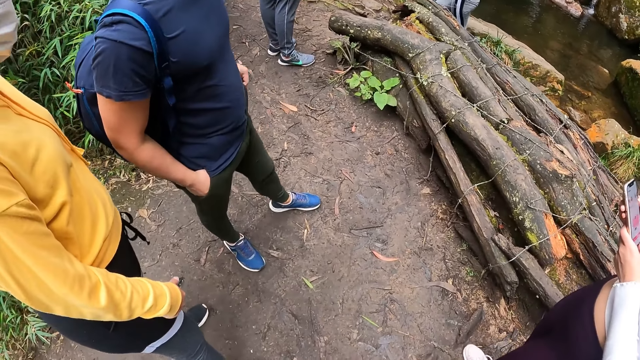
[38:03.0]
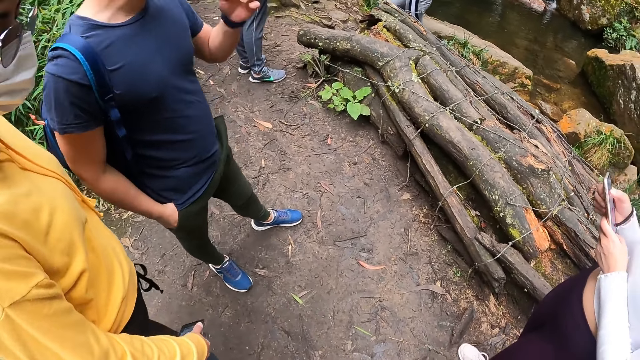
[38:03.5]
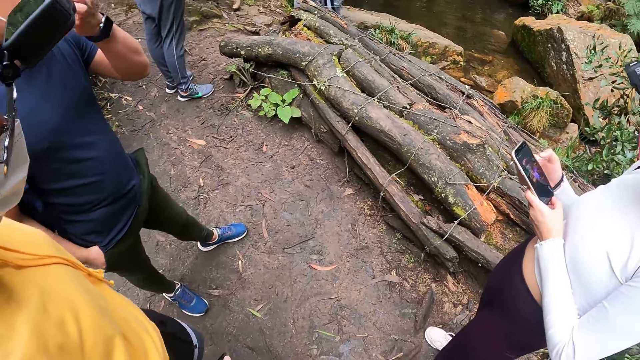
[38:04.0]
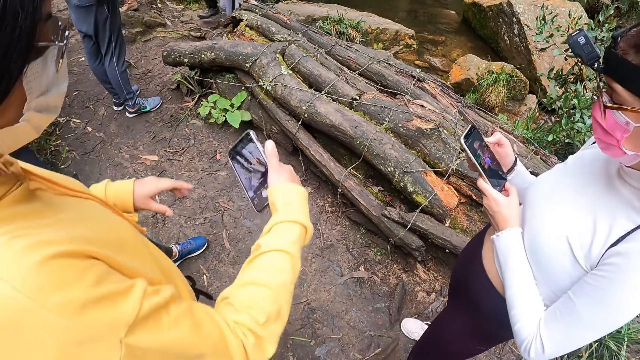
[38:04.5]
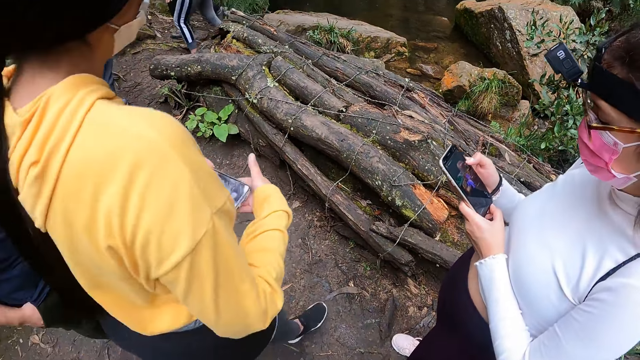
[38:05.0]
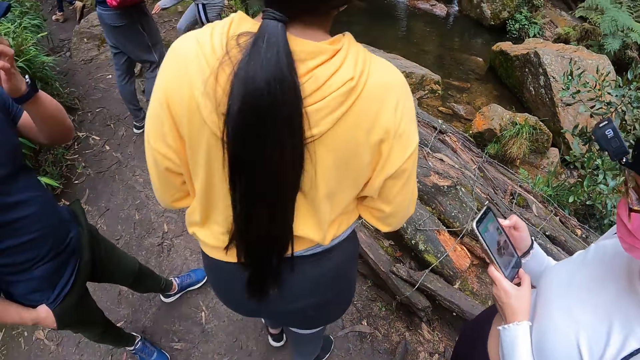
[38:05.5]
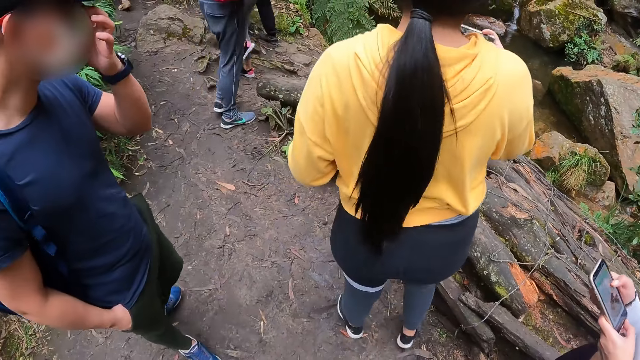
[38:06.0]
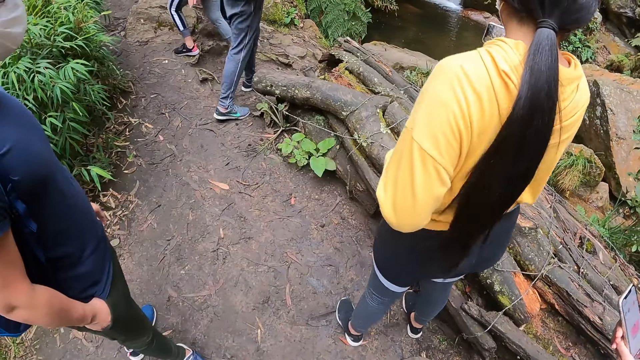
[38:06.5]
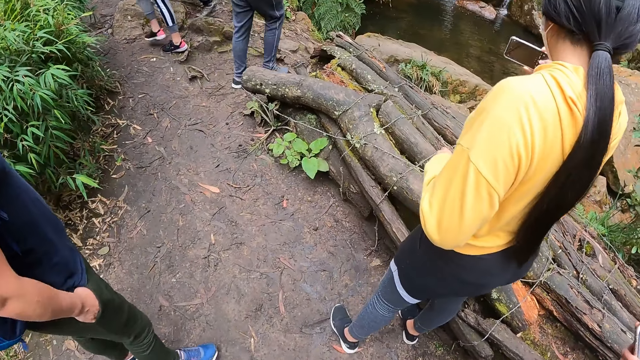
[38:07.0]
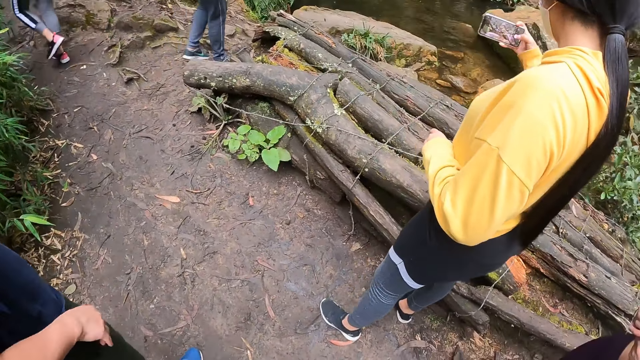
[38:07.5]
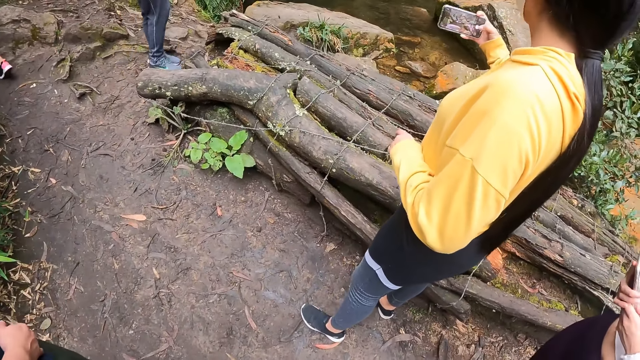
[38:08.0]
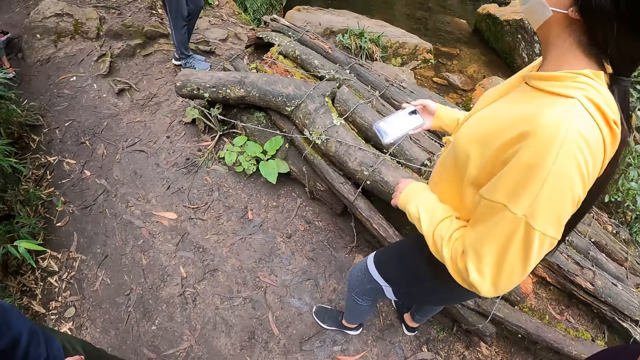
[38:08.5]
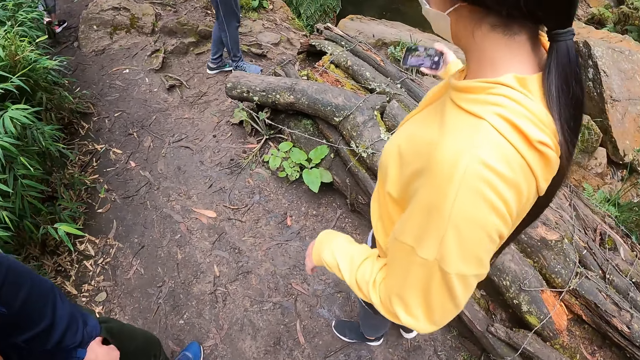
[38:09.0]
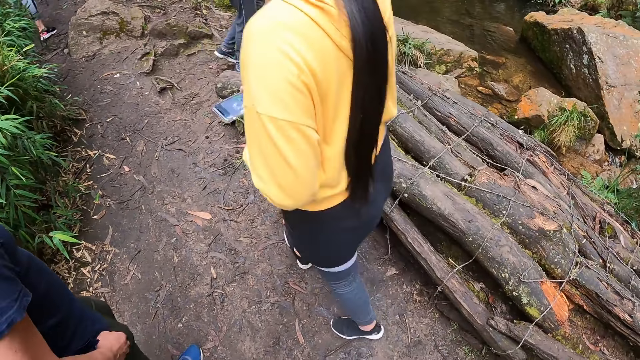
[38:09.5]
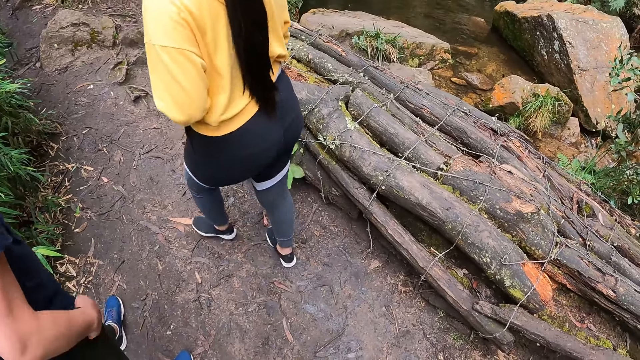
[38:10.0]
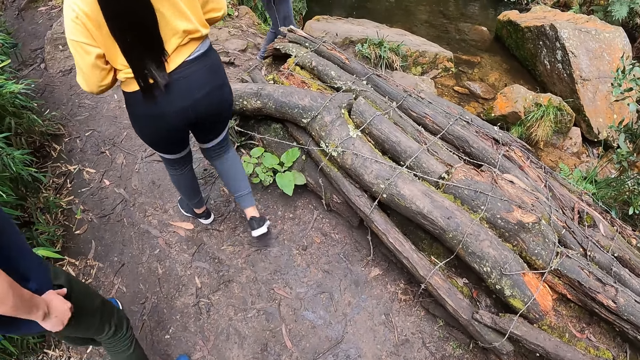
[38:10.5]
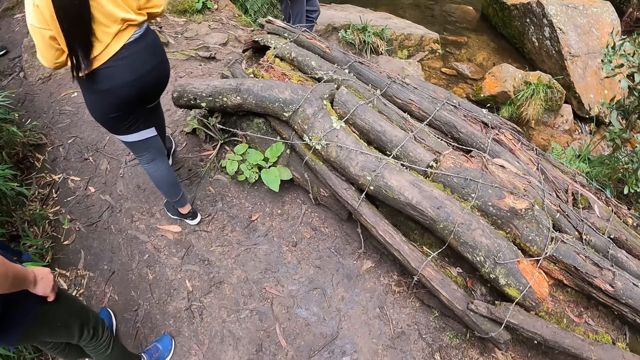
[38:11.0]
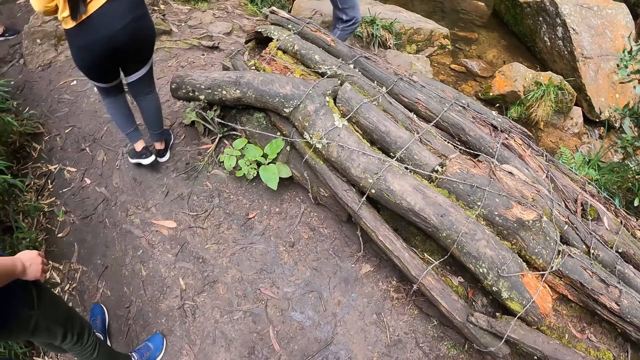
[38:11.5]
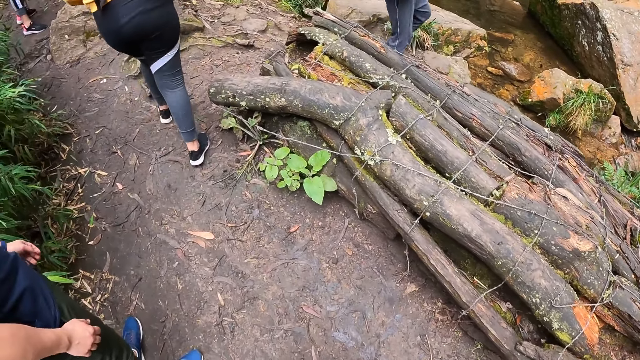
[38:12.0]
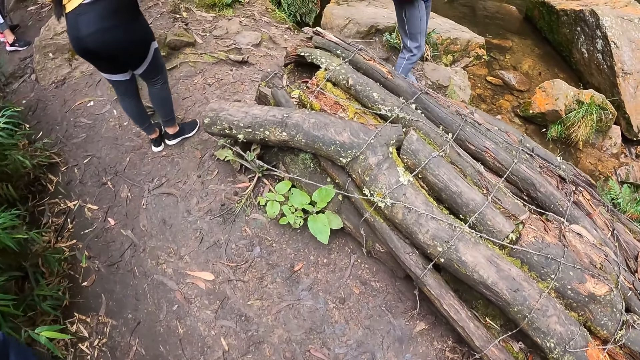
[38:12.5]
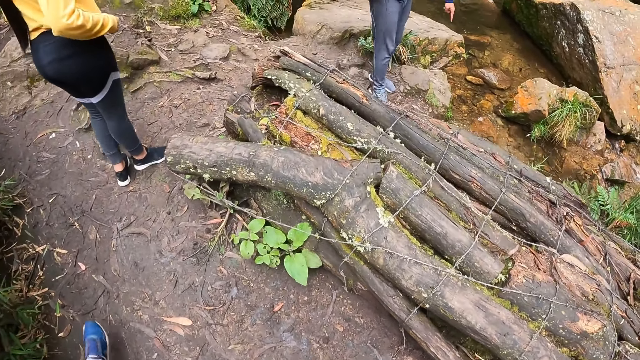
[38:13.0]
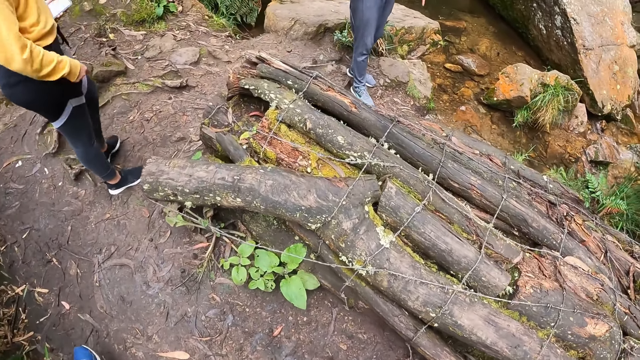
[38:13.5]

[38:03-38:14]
A woman walks towards some logs of wood with the phone in her right hand. The woman holds the phone with both hands. The woman snaps the logs of wood with the phone in her right hand. The woman uses the phone.

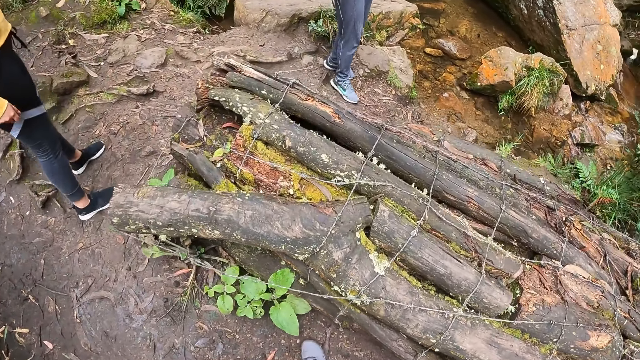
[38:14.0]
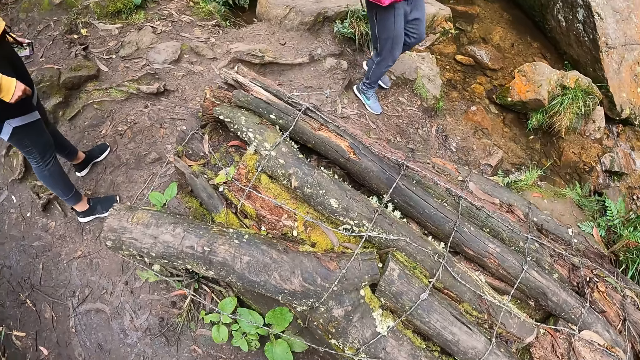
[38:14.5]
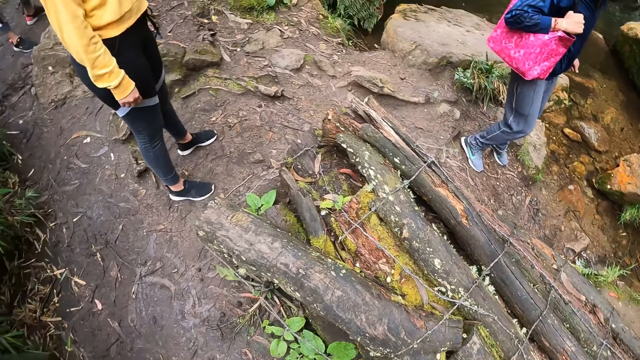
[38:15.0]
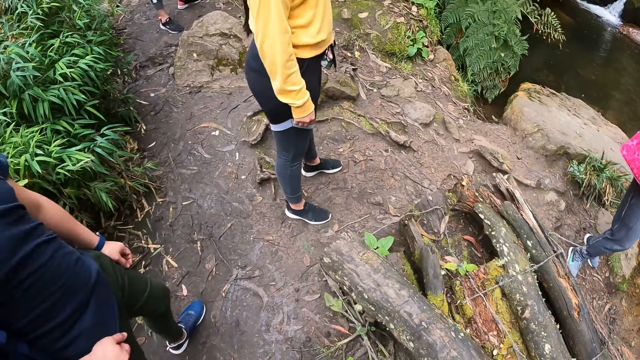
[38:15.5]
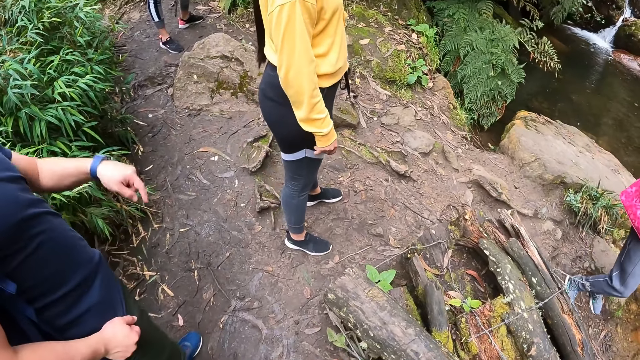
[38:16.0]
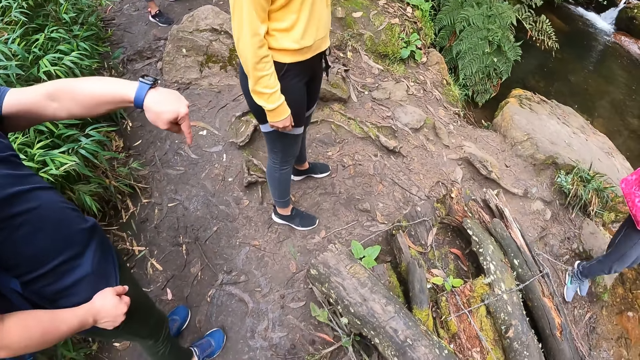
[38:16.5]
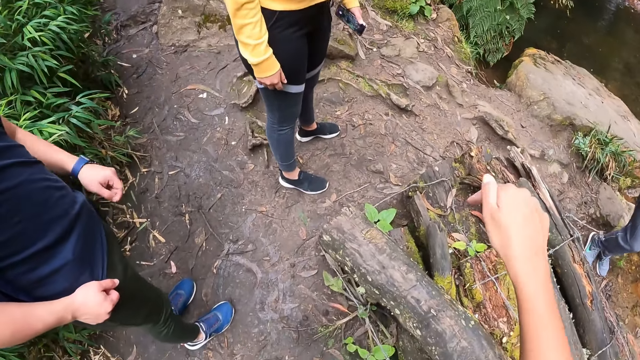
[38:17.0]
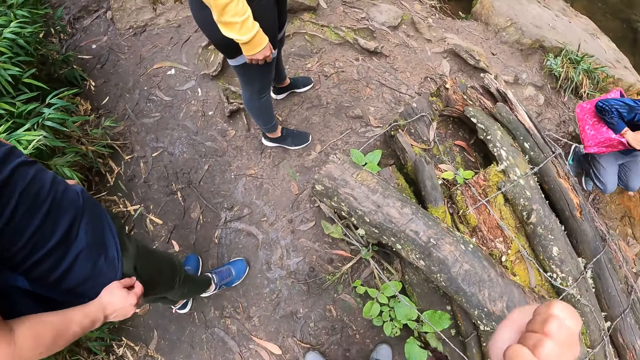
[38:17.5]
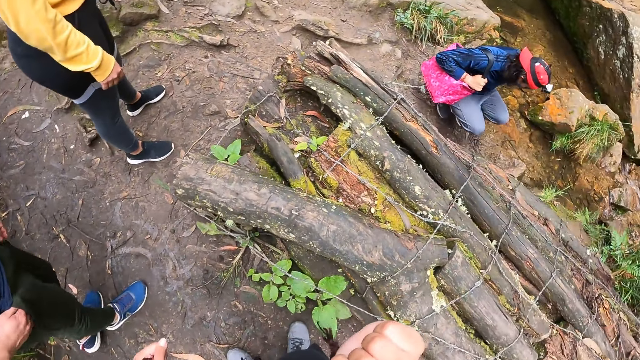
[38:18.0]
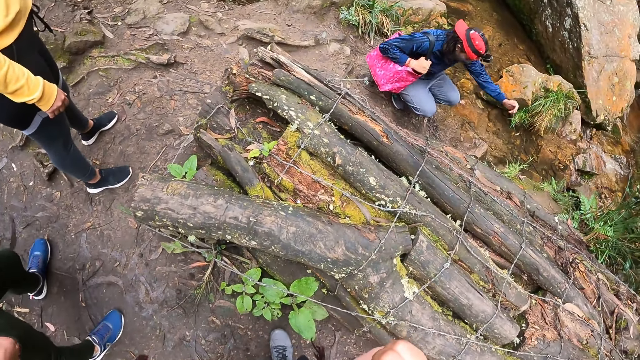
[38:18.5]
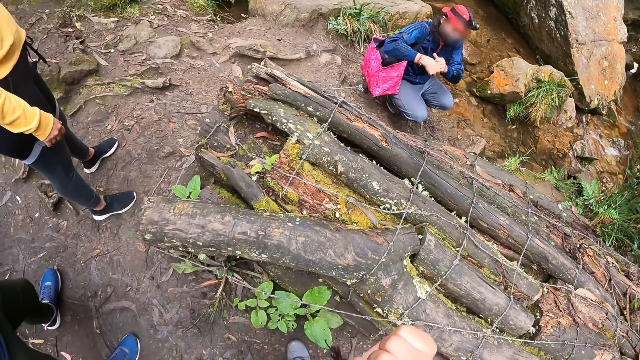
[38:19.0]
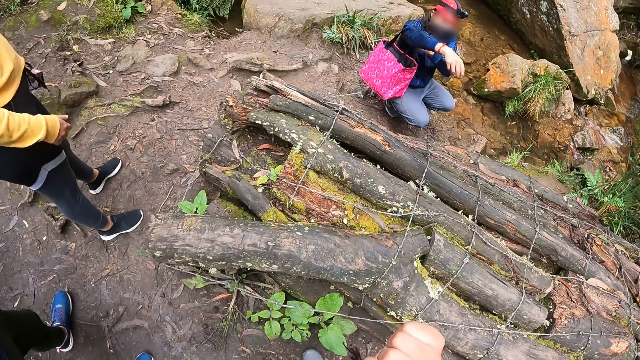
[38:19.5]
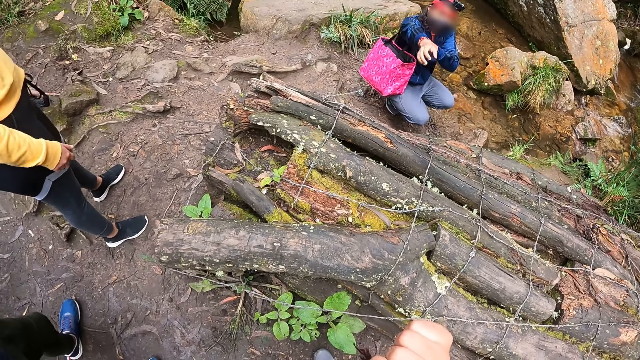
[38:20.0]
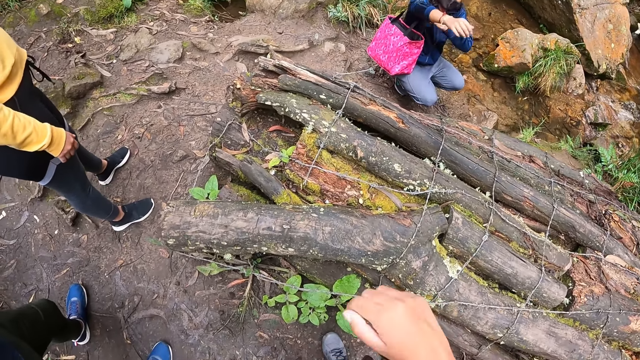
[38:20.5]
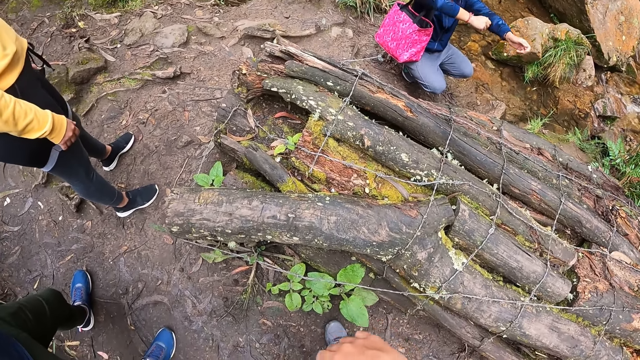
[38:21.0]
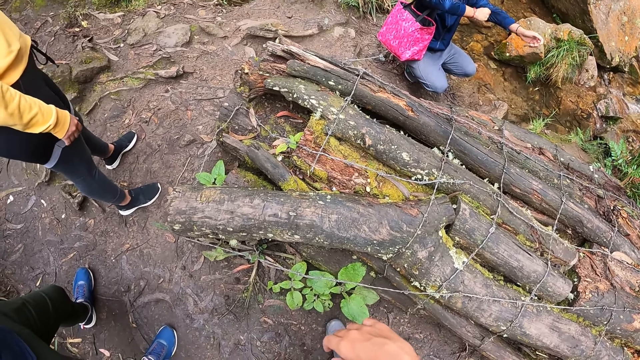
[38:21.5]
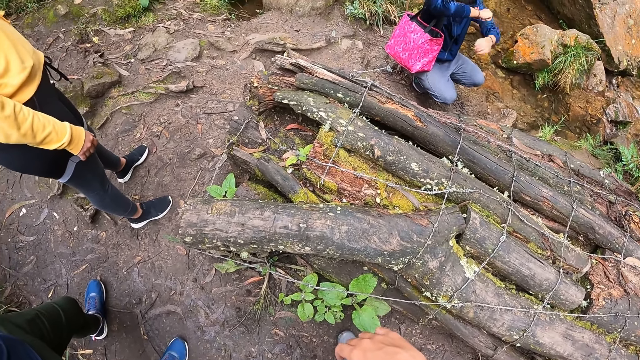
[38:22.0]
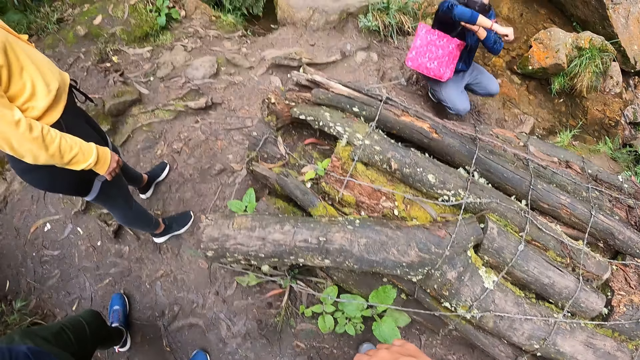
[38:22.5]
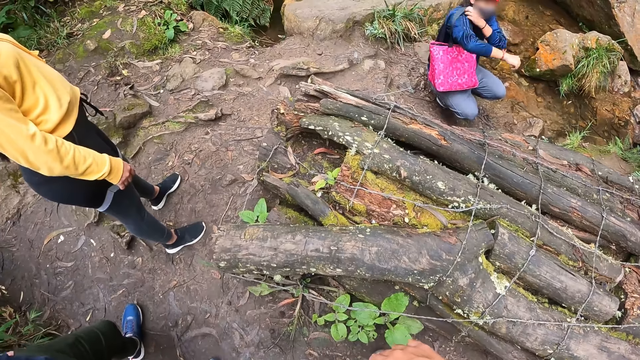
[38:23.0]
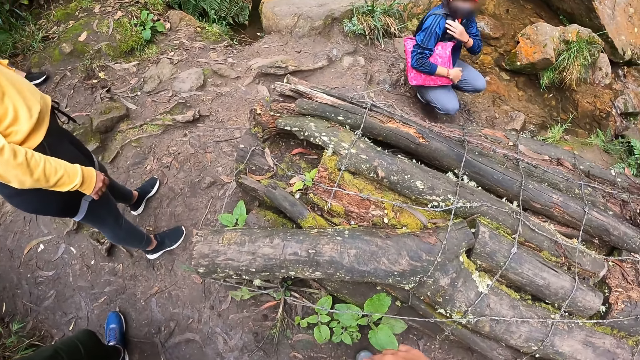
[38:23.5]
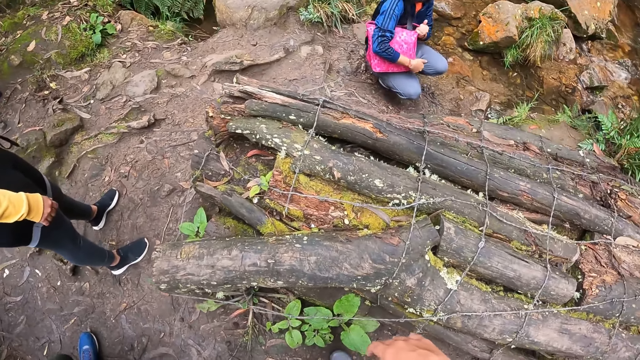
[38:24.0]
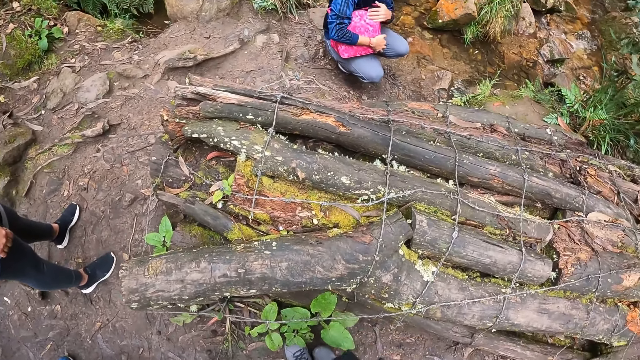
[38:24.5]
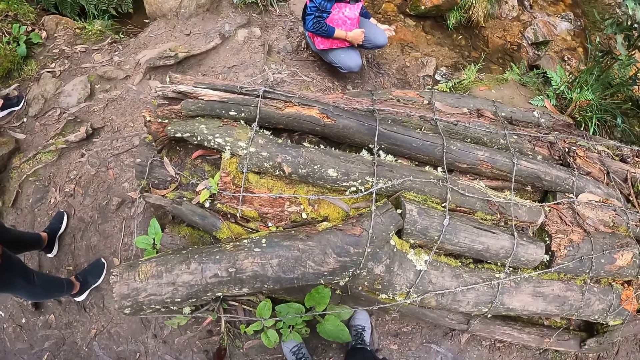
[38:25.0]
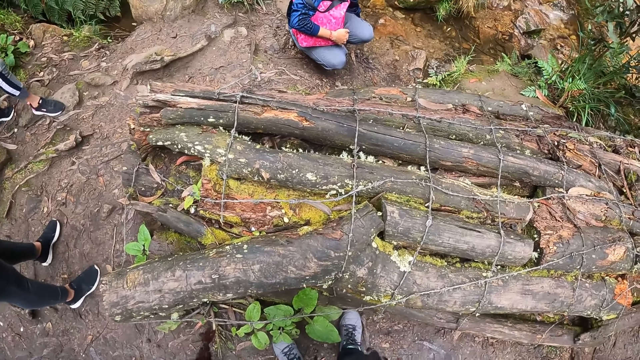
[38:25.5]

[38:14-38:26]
The camera wearer looks on. A man points to the logs of wood with his left hand. The camera wearer points to the logs of wood with her right hand. A woman sits on the ground. The woman pulls a shirt sleeve with her left hand and pulls a shirt sleeve with her right hand. The woman adjusts a bag on her right arm with her left hand.
